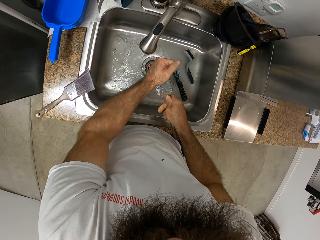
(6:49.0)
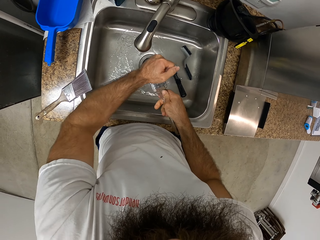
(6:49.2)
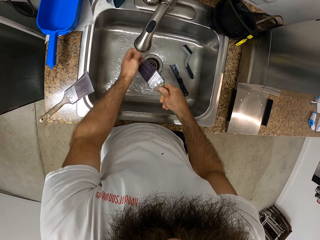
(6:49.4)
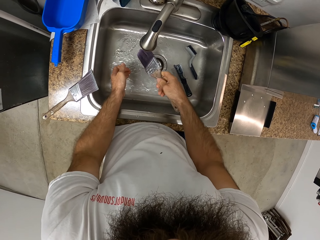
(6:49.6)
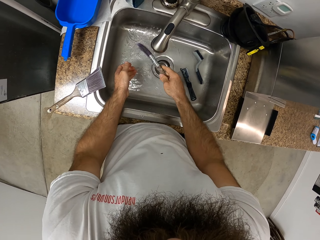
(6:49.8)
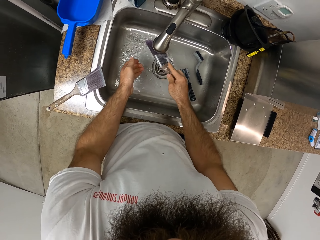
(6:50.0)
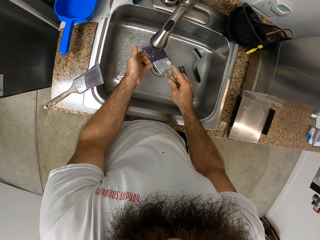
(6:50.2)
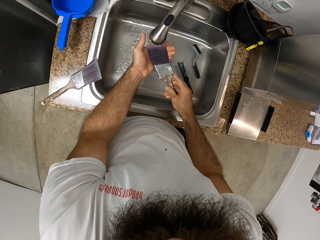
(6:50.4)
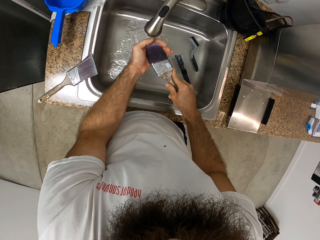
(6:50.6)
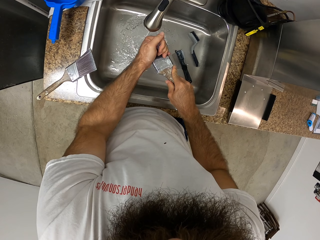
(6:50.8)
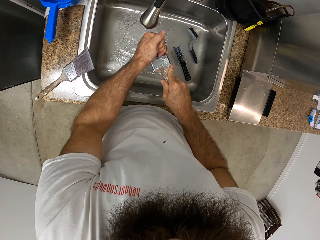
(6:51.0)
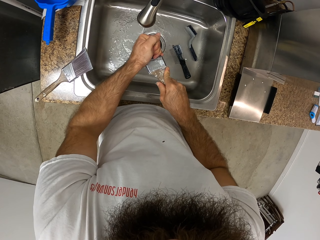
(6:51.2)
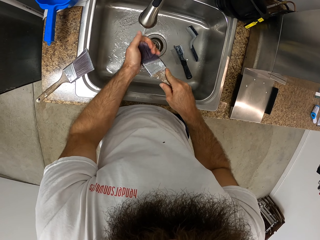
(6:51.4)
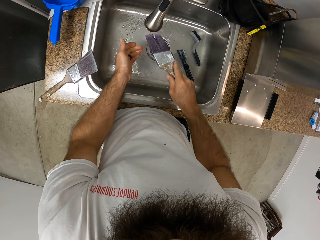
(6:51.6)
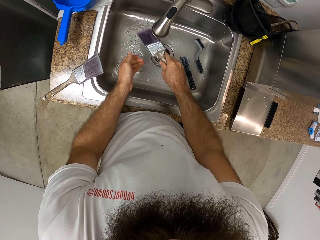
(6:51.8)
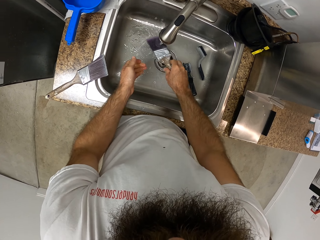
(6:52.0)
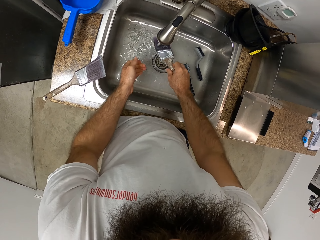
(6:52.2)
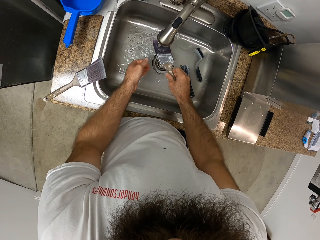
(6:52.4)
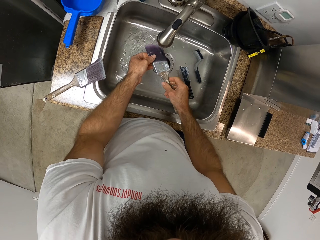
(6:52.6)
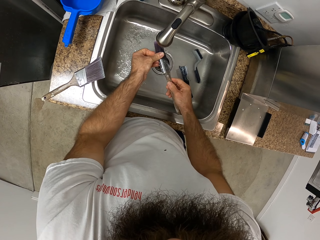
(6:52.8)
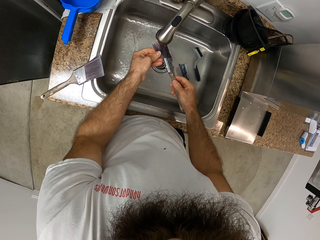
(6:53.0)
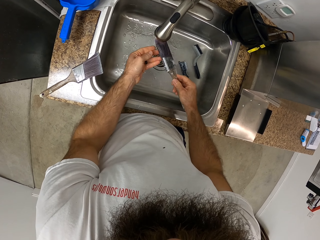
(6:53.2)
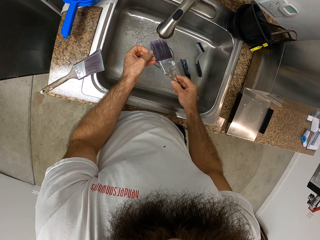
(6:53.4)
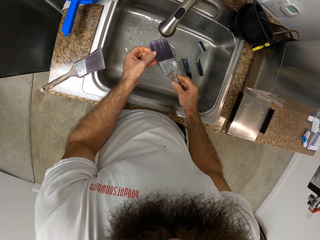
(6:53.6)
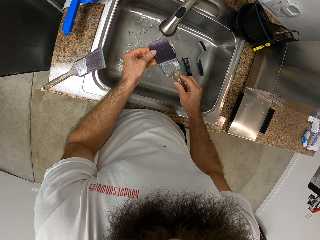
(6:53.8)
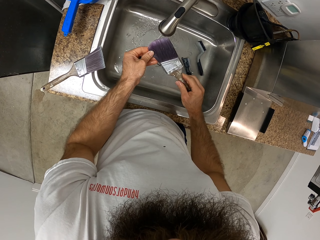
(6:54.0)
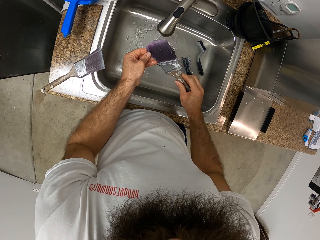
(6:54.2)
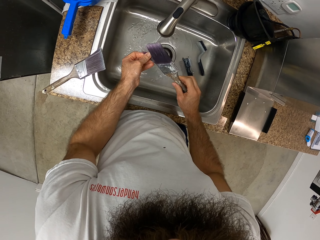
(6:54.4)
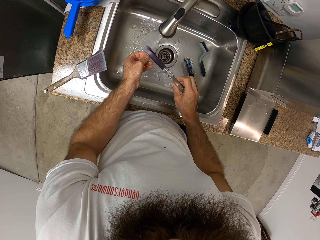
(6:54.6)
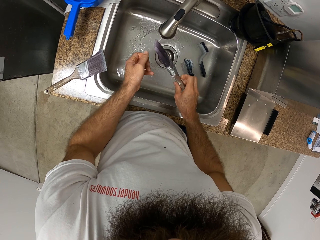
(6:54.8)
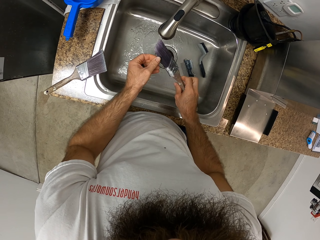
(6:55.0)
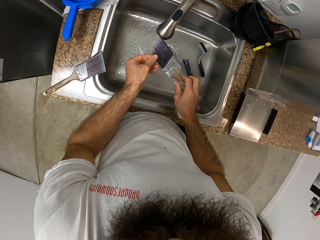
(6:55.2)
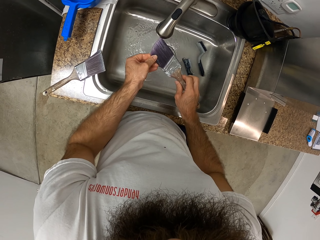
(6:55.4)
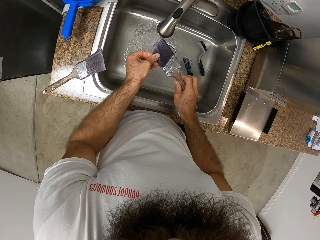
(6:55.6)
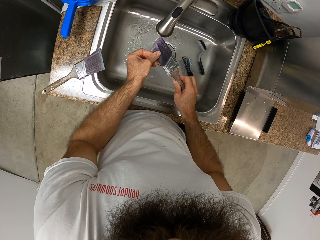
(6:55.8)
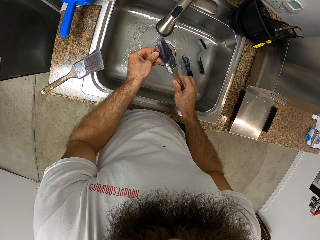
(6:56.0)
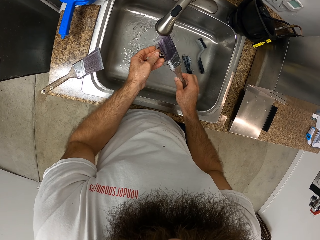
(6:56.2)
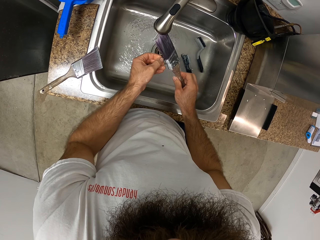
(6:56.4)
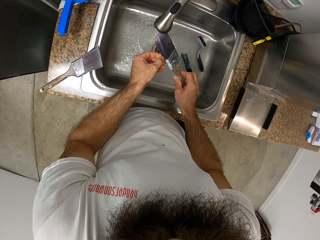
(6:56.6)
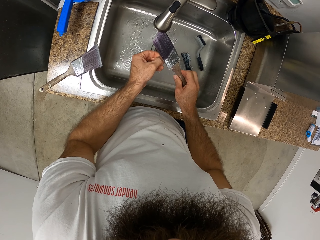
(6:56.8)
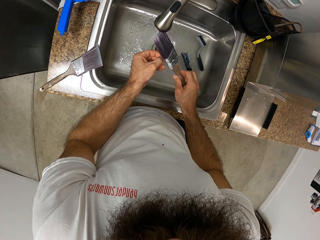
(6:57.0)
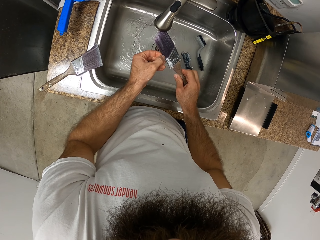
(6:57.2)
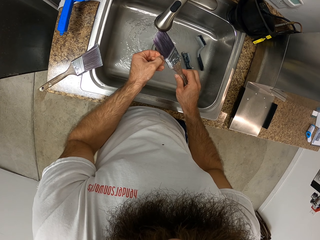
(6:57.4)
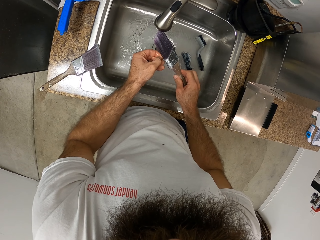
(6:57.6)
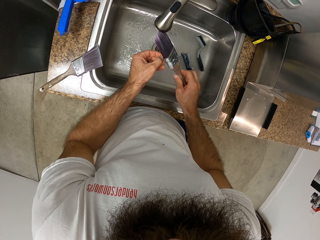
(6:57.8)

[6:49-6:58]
The camera wearer squeezes the water from the brush. They rinse the paint brush with water. They squeeze the water from the brush. They rinse the paint brush with water. They touch the brush bristles.

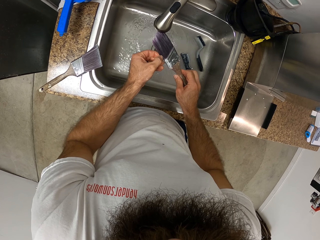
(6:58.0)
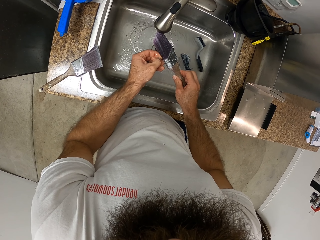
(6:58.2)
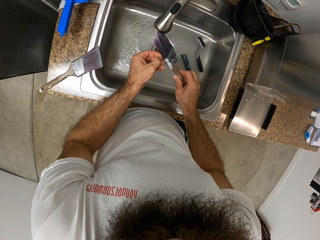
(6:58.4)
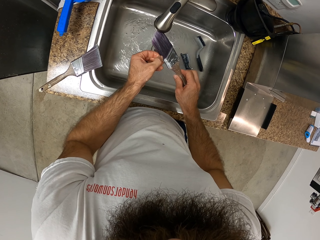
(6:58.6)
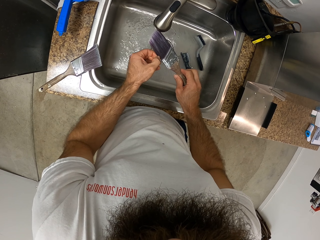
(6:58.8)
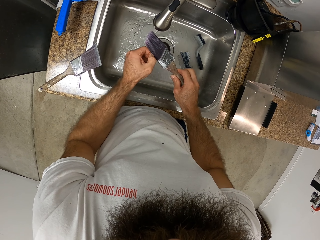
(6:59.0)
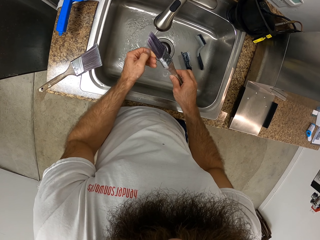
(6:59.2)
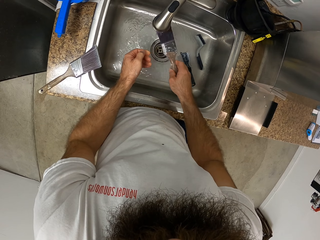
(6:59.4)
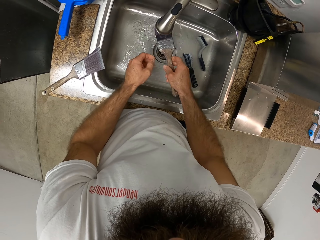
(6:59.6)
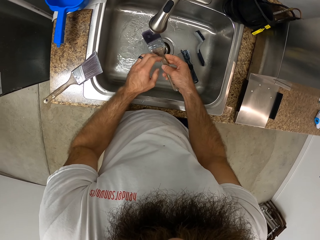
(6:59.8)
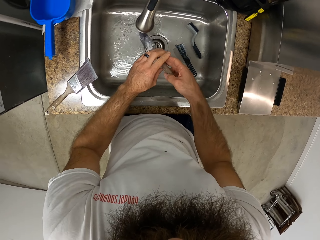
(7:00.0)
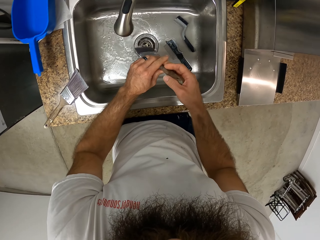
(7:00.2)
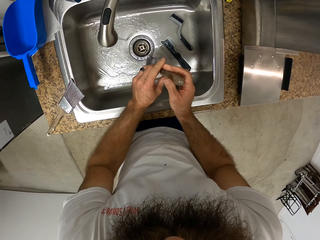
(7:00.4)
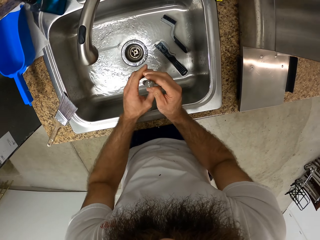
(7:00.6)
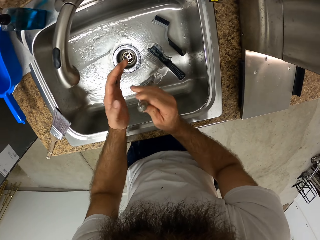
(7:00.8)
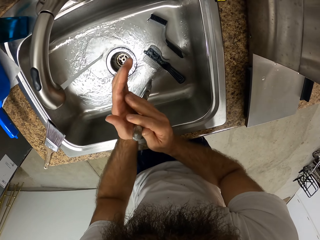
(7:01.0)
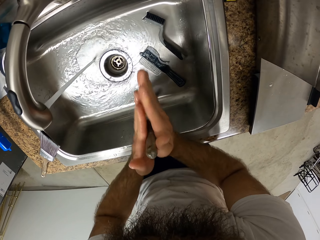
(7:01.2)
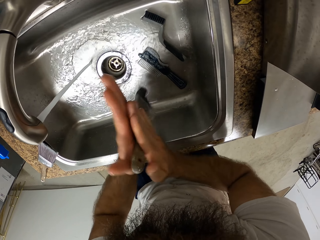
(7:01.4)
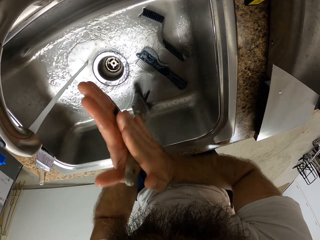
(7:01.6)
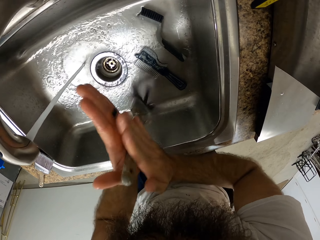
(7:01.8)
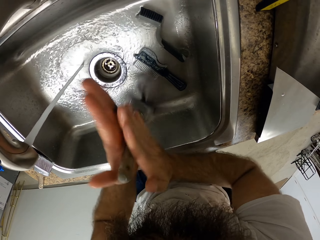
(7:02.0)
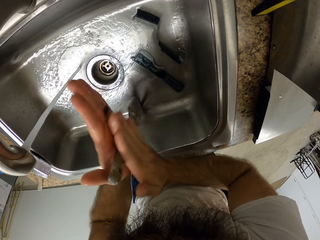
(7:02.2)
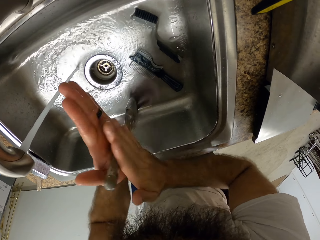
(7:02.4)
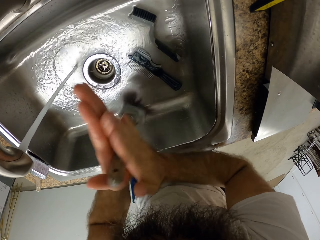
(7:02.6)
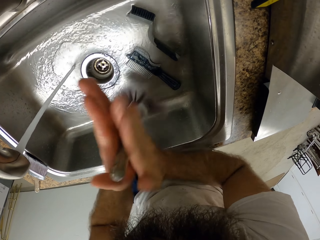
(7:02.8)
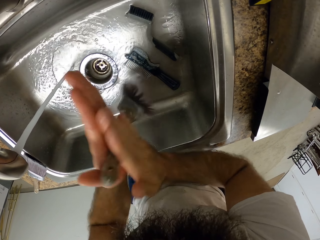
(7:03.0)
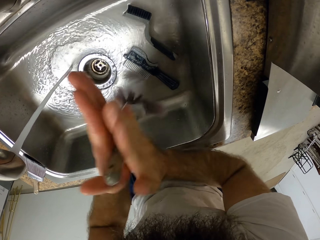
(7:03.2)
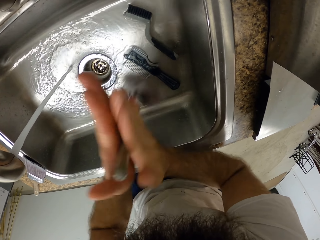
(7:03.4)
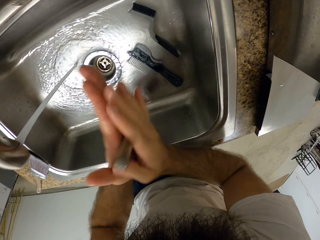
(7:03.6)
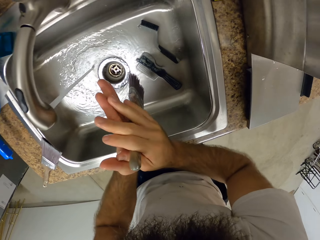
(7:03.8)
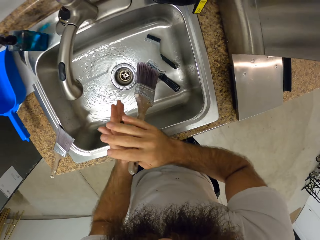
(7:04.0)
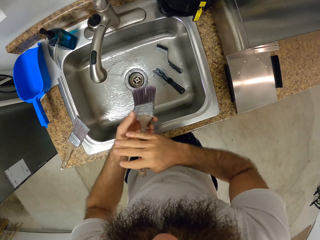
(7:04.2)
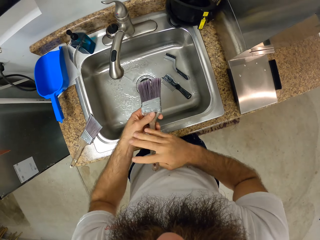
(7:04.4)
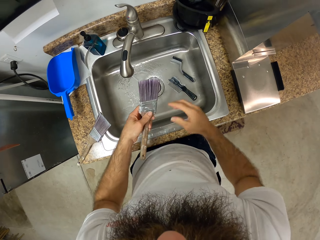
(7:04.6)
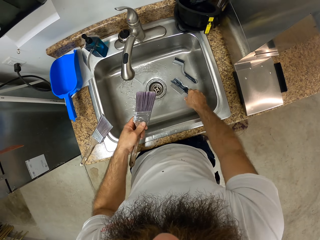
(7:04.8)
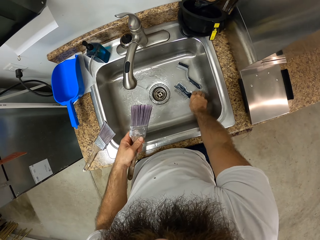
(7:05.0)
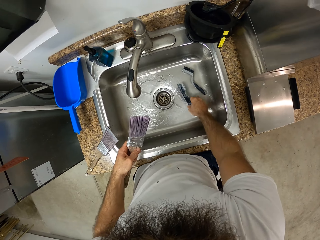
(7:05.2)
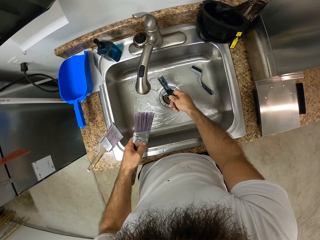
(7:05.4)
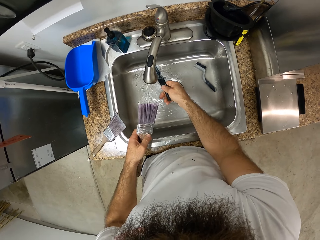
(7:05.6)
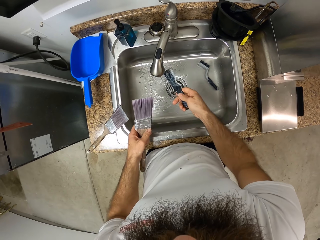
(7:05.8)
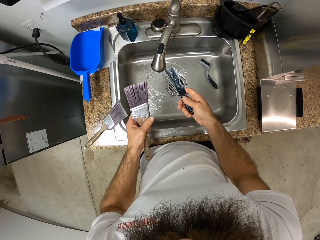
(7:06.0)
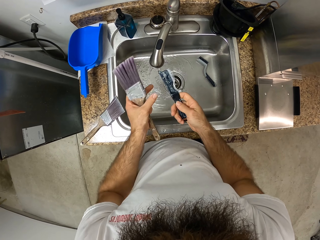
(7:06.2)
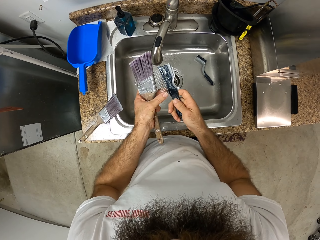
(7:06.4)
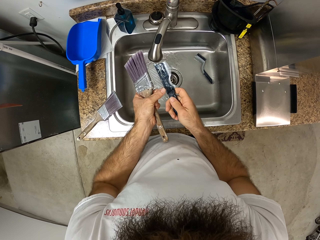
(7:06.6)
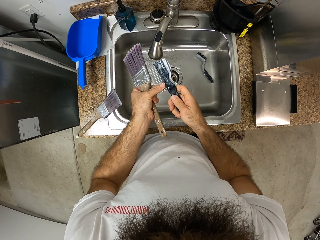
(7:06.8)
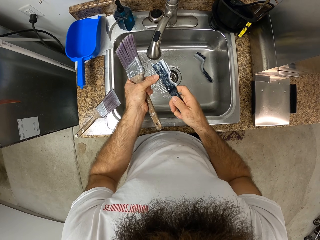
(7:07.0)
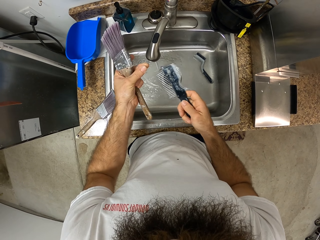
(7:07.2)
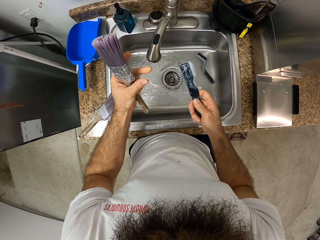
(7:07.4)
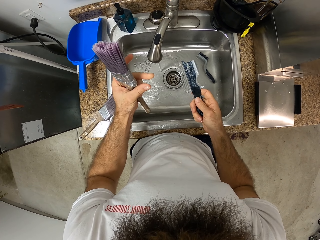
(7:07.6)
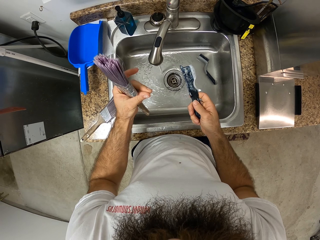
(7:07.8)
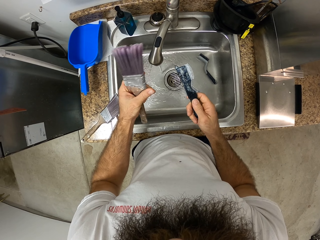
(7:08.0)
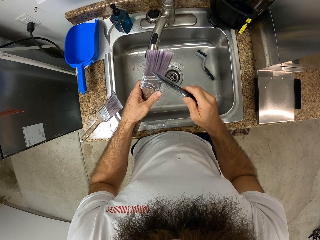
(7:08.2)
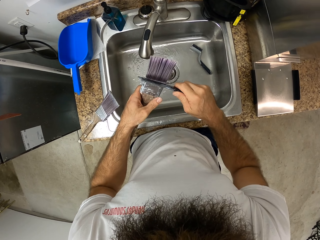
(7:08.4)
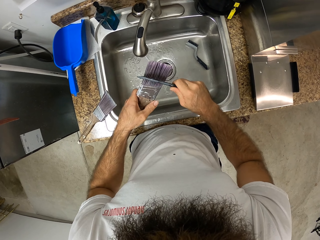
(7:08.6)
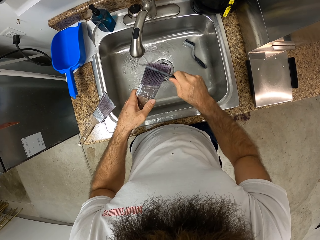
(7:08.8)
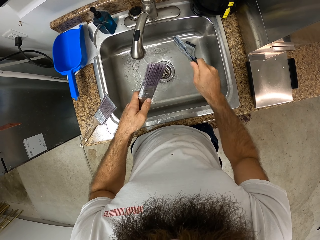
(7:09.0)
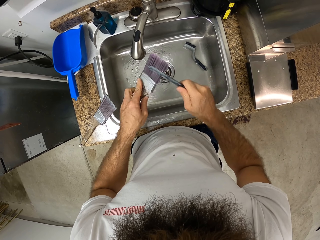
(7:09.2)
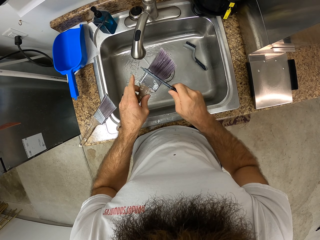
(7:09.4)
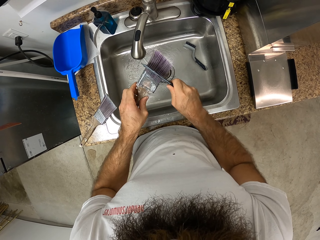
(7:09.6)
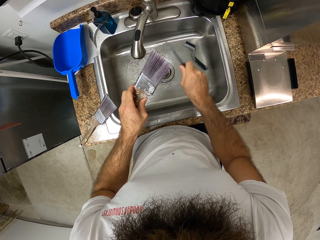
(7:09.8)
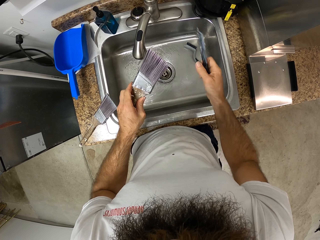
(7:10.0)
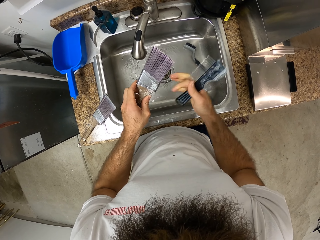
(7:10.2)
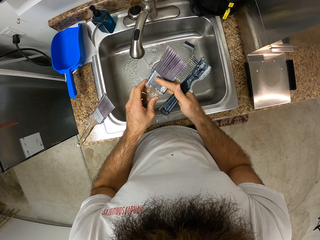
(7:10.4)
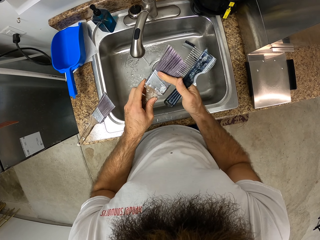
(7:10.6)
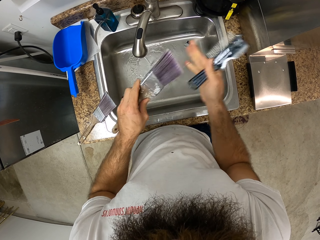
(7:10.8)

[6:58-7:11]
The camera wearer rinses the paint brush with water. He removes debris from the brush. He rubs the brush handle with both hands. He picks up the paintbrush comb from the sink with his right hand. He rinses the paintbrush comb in his right hand in the sink. He wipes the cleaning brush with his left hand. He removes debris from the comb. He combs the paintbrush in his left hand with the paintbrush comb in his right hand. He wipes the paintbrush in his left hand with his right hand.
